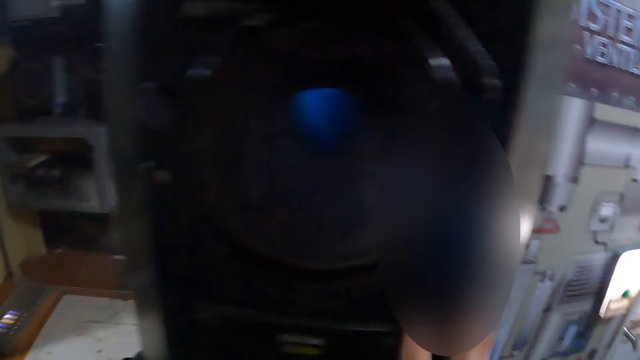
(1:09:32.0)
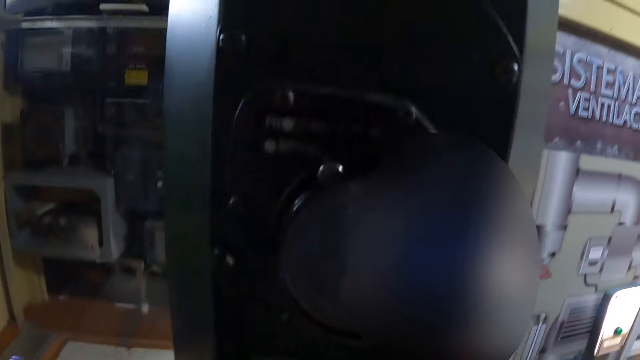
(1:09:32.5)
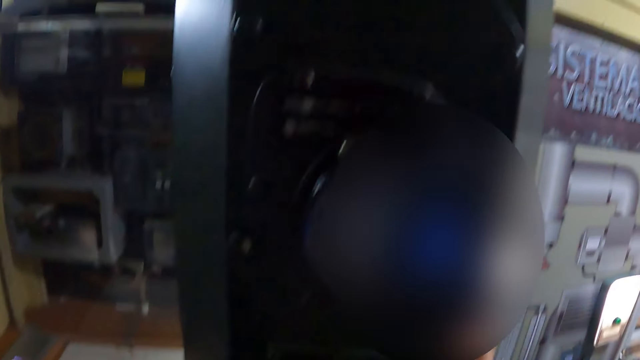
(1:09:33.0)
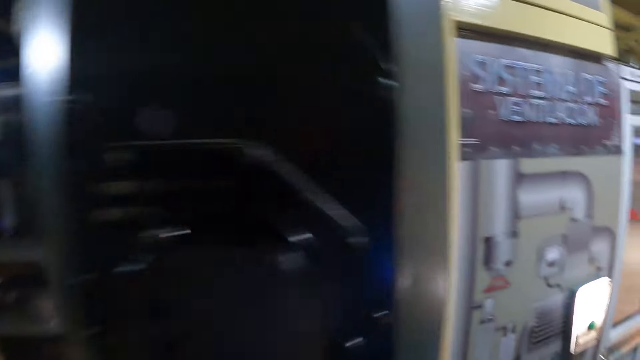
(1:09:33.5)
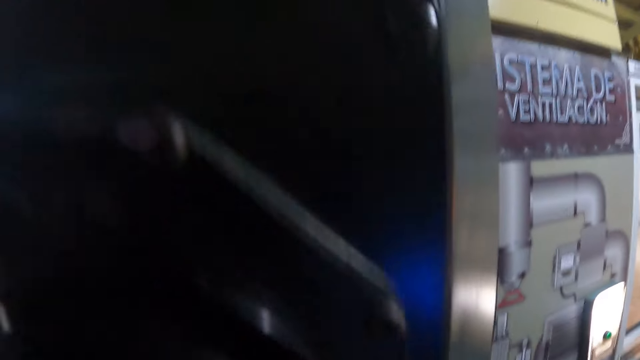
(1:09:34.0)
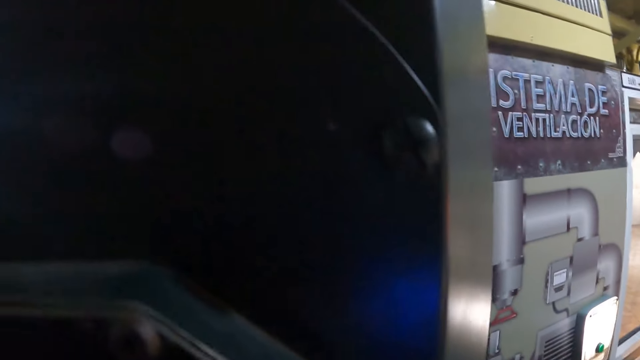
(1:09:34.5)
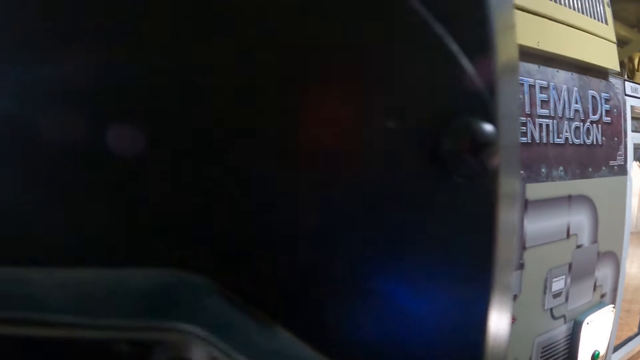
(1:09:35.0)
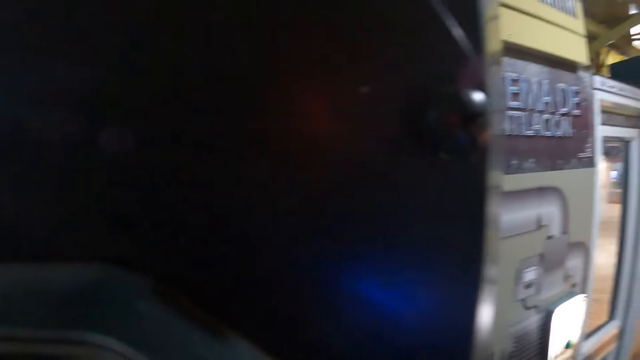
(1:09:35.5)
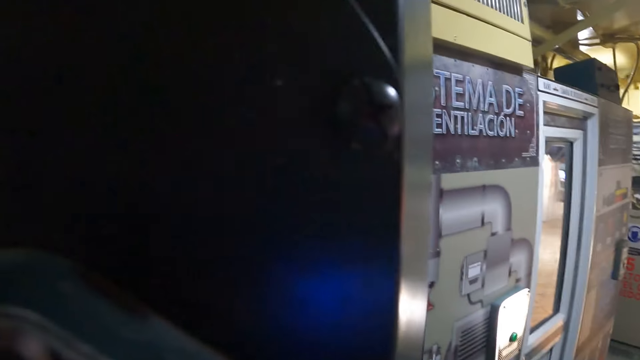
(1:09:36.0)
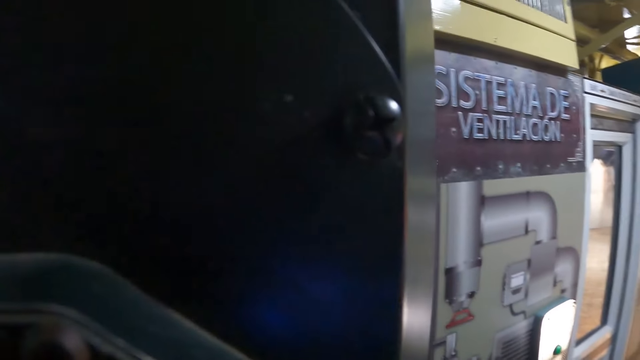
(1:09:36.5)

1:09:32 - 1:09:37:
The camera wearer looks around the museum.

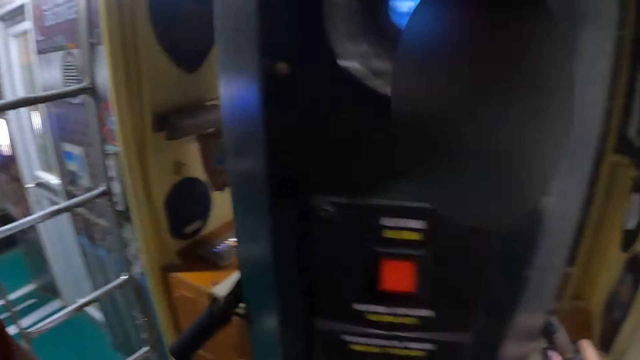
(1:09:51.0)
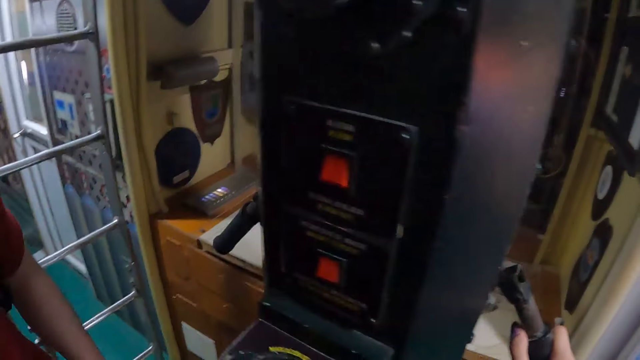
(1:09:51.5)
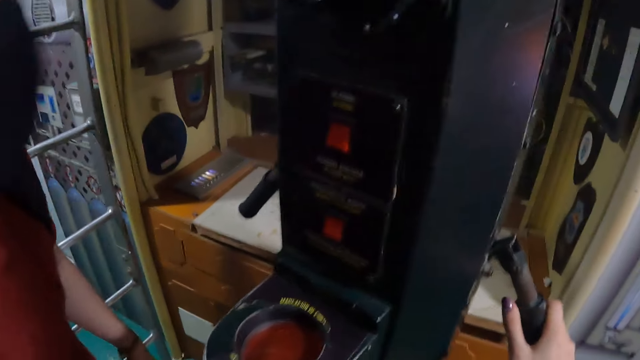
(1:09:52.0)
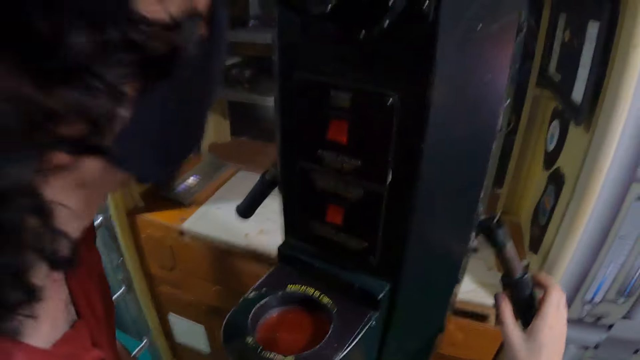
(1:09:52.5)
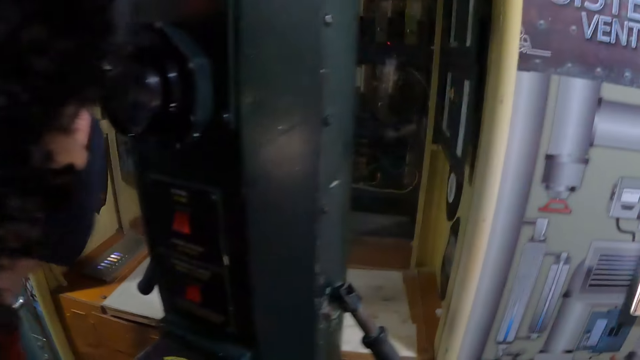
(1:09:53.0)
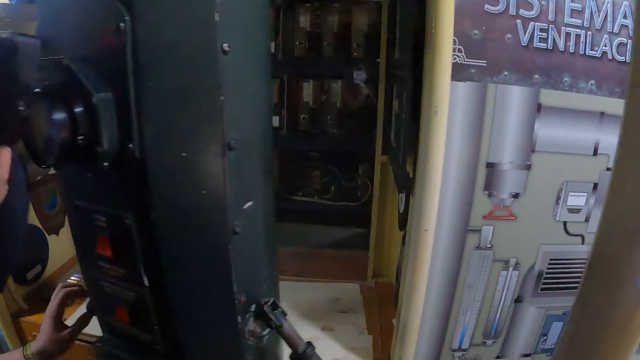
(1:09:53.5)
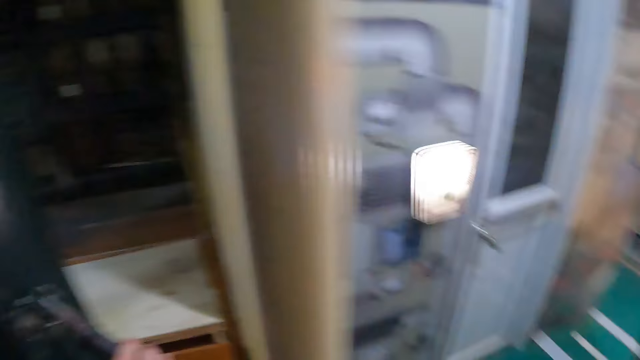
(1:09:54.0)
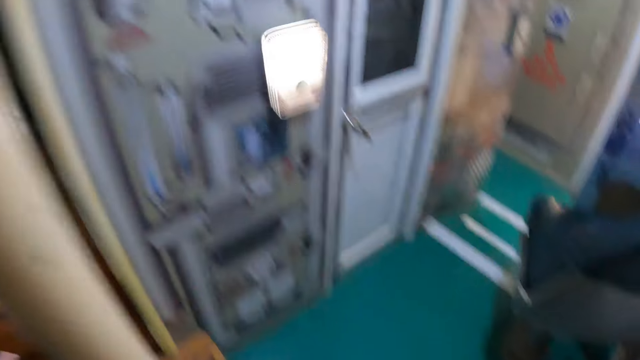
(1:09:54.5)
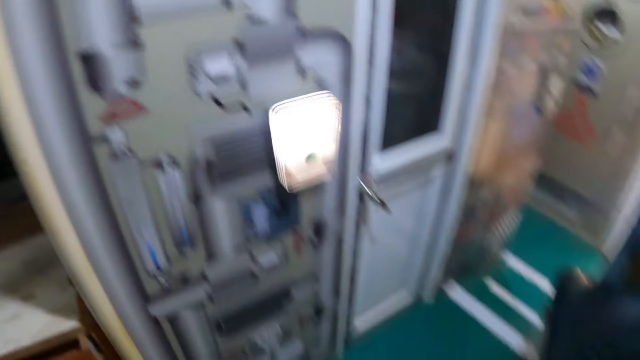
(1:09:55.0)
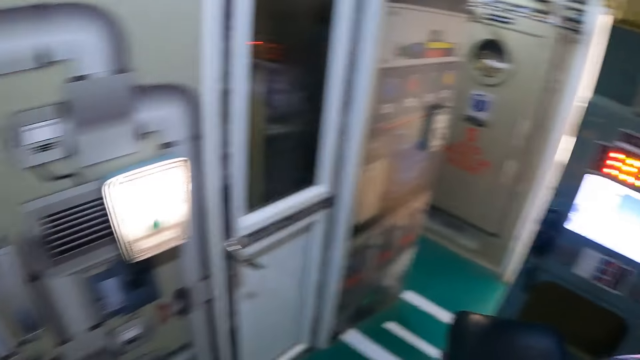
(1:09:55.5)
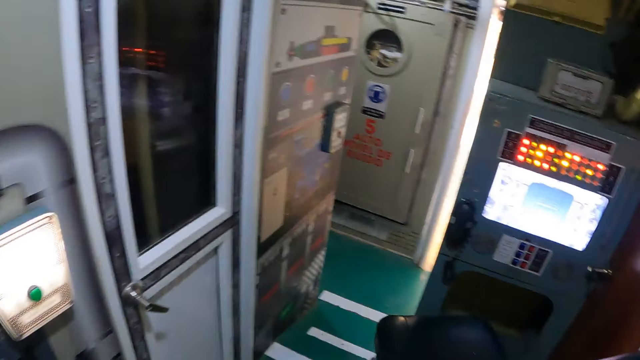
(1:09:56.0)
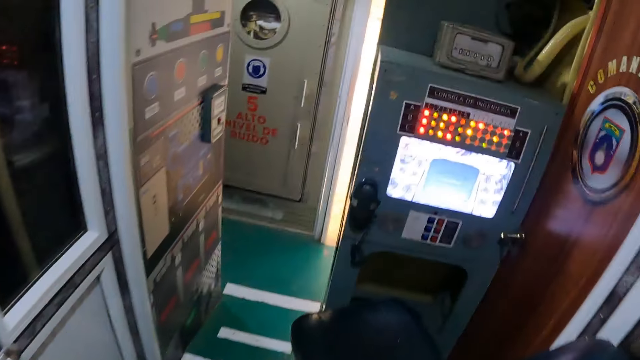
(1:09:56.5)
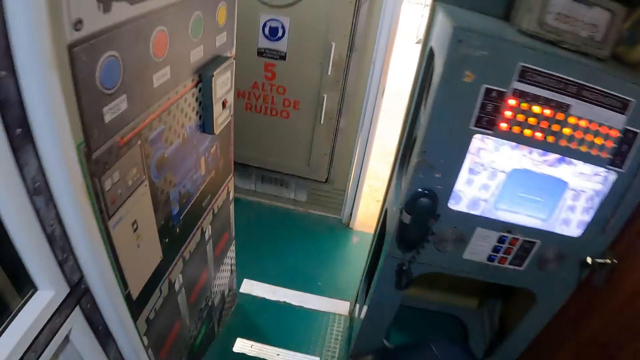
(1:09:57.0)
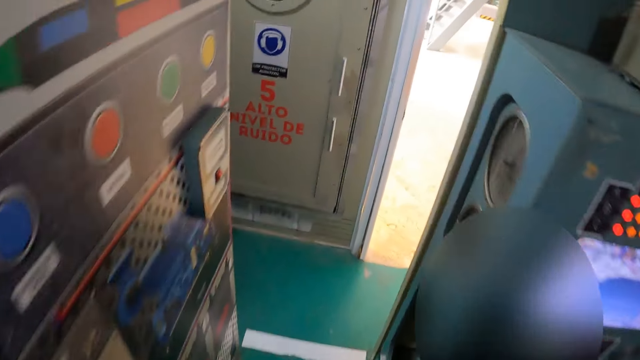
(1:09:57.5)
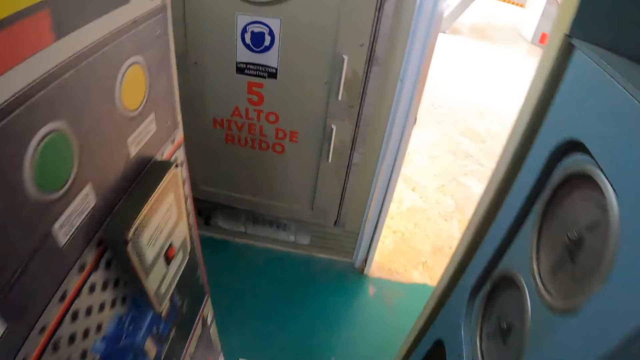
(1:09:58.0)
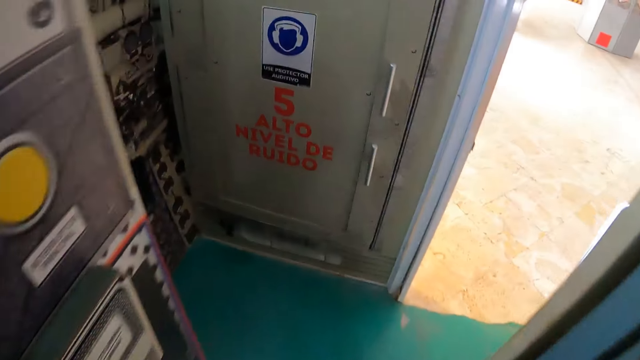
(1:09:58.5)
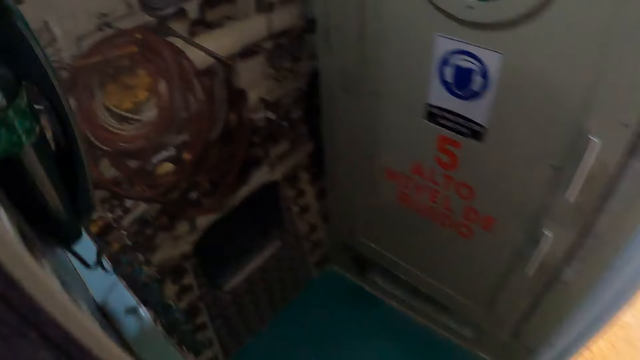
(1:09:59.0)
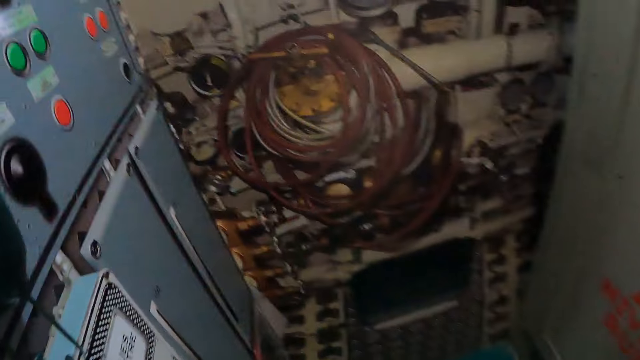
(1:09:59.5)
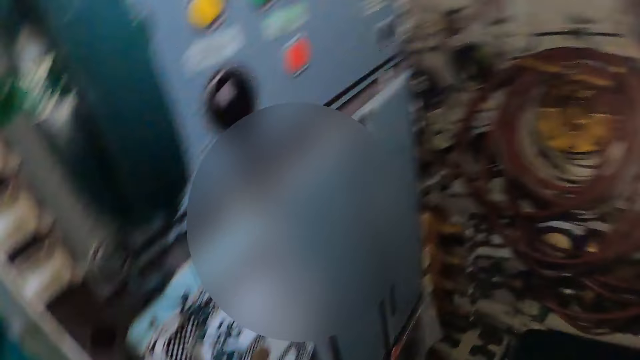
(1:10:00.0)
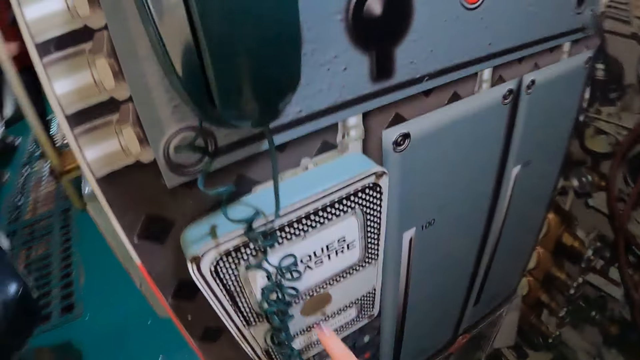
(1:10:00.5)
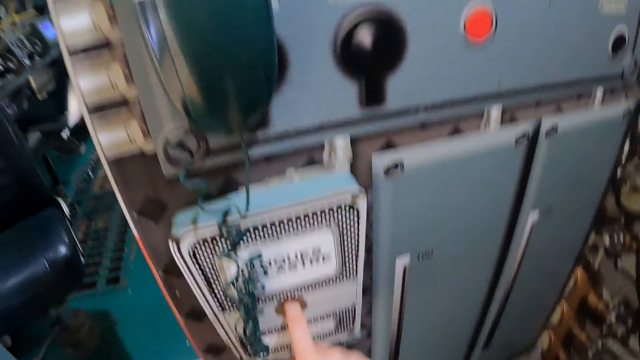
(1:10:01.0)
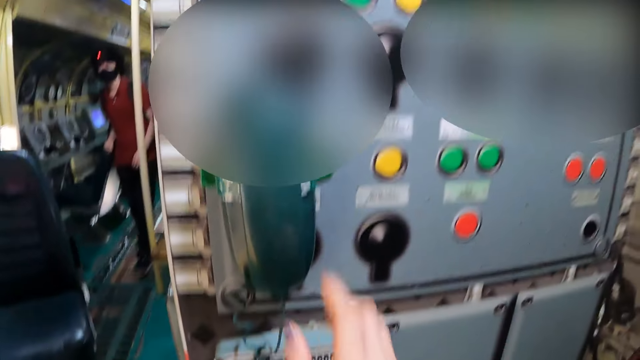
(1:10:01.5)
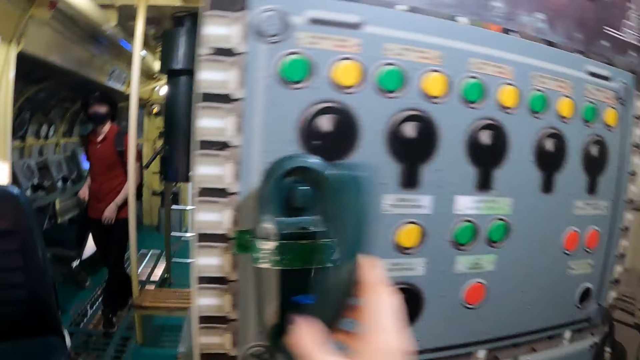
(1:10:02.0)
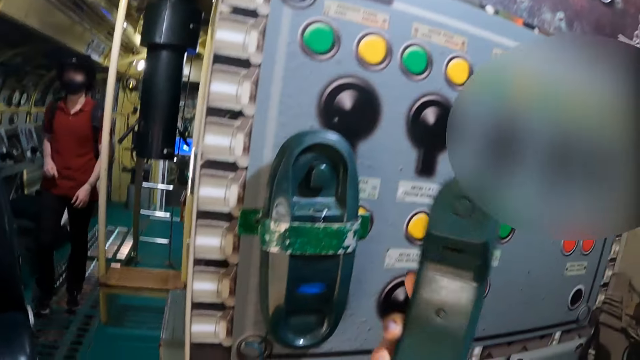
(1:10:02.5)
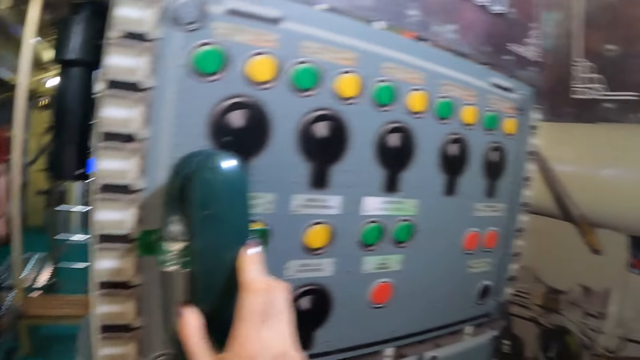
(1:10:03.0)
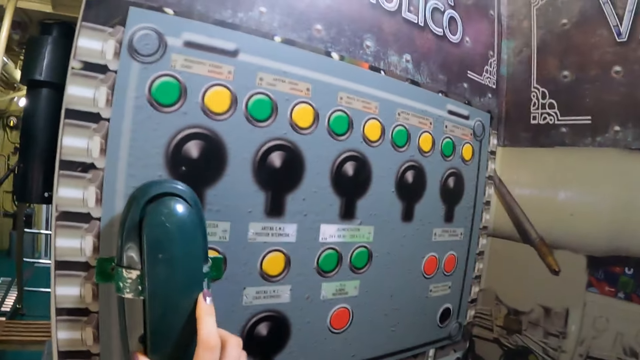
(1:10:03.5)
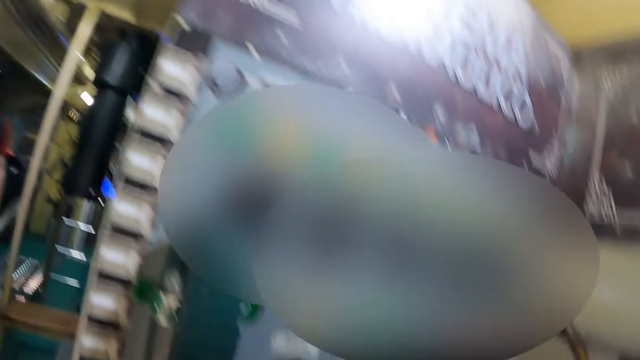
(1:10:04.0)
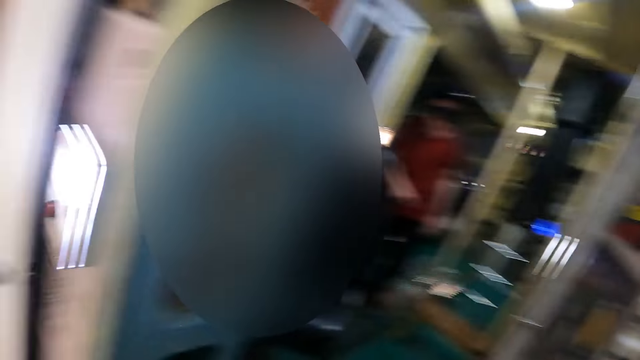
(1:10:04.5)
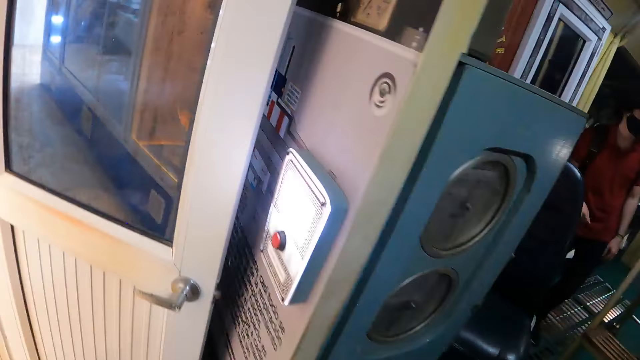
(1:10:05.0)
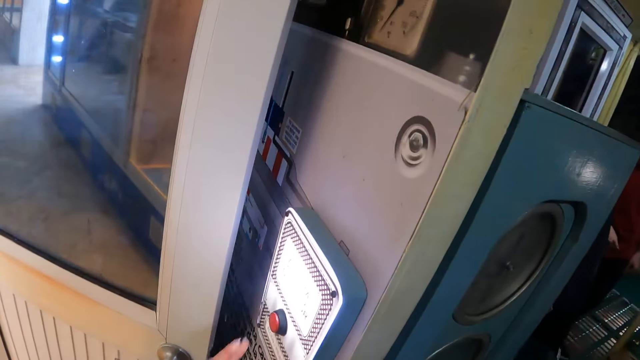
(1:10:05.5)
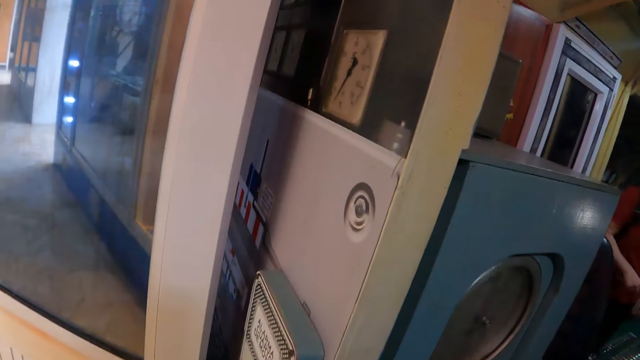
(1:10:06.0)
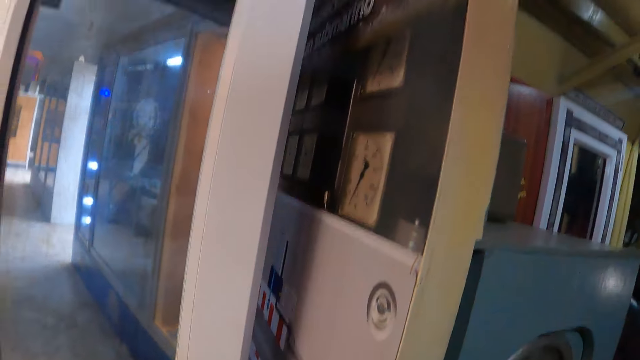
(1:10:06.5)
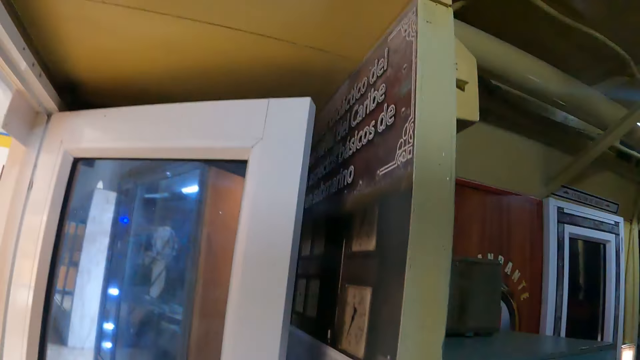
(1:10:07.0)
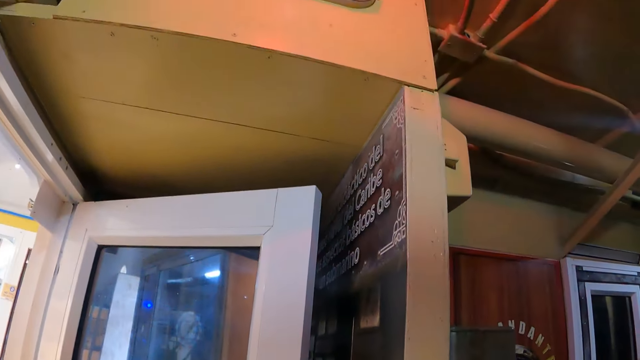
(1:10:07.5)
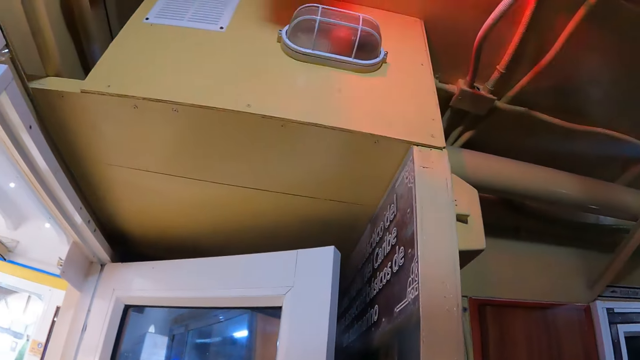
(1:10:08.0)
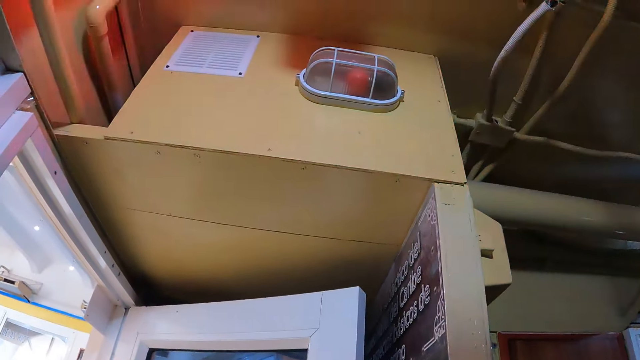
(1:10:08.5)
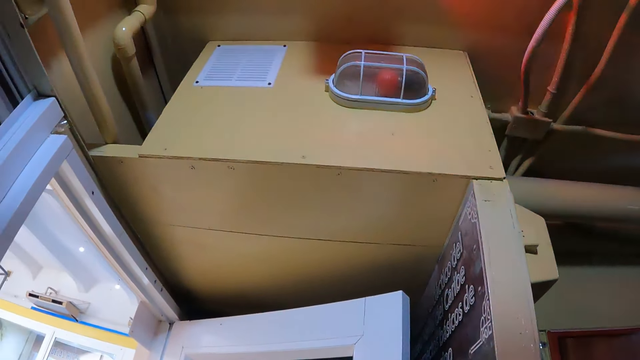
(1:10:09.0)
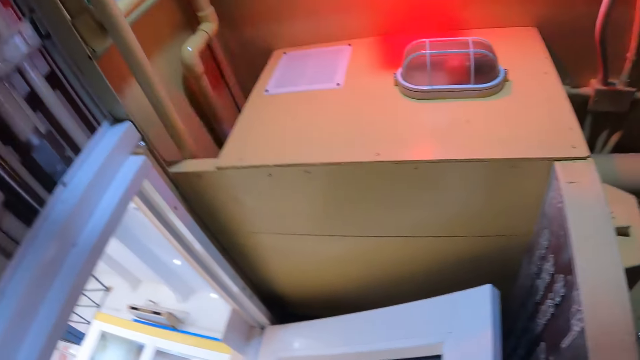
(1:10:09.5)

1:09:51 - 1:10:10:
The camera wearer walks around the museum. They press buttons on the dial. They touch the machine. They inspect a telephone. They pick up the telephone and put the telephone on the wall machine. They look around the museum. They press buttons on the dial. They look around the museum.
